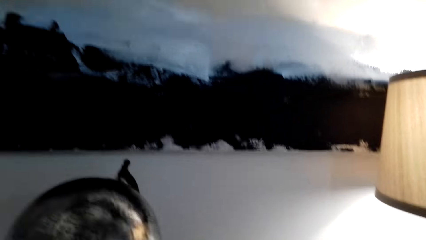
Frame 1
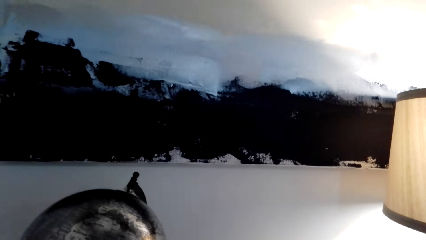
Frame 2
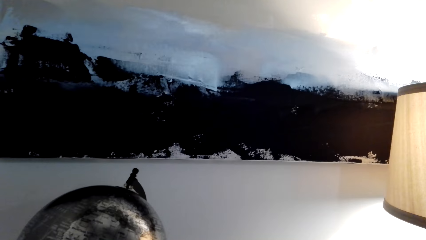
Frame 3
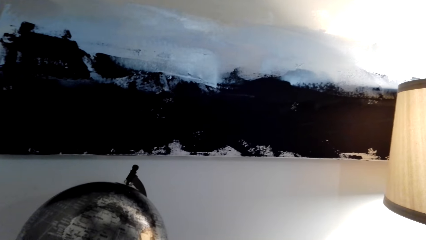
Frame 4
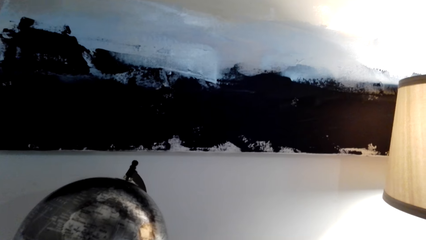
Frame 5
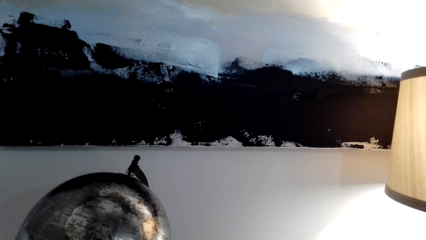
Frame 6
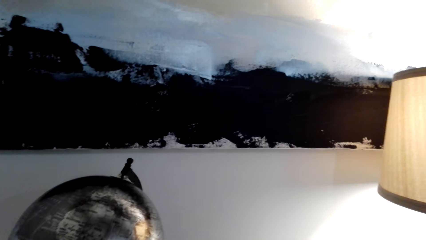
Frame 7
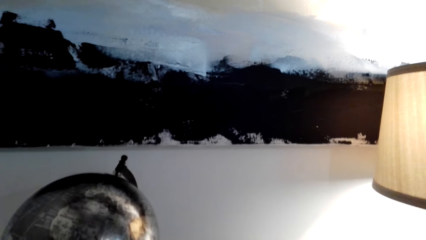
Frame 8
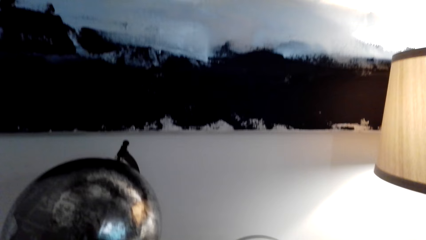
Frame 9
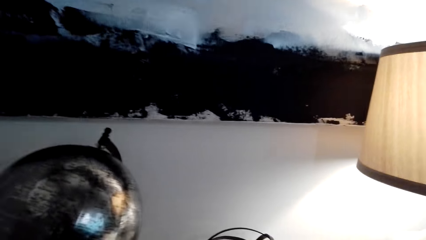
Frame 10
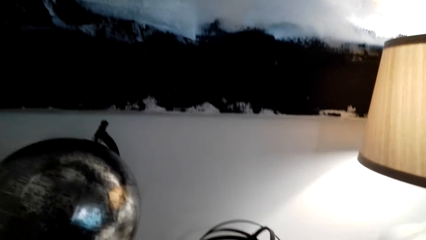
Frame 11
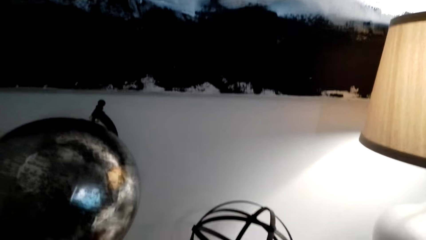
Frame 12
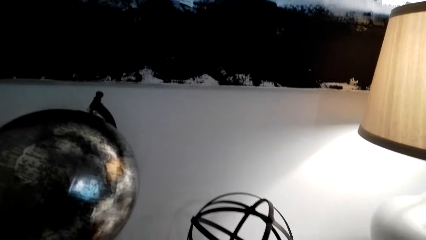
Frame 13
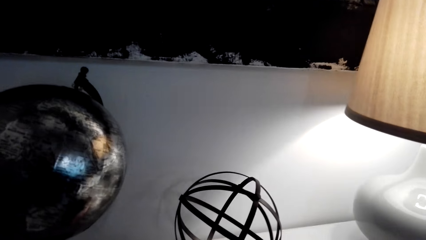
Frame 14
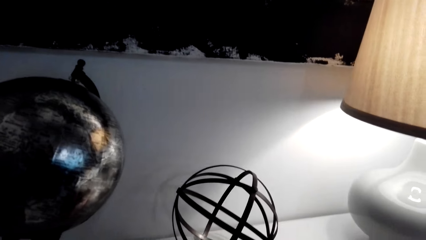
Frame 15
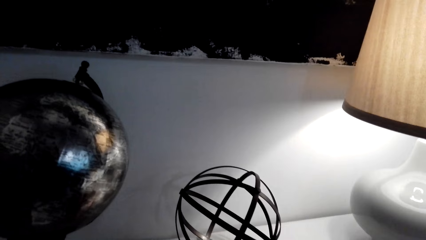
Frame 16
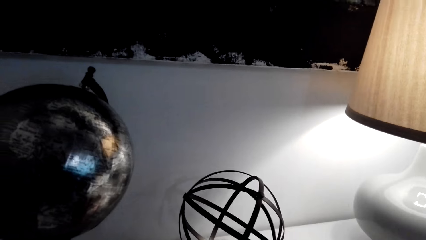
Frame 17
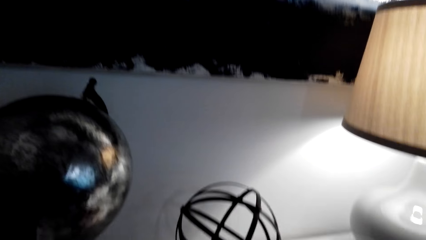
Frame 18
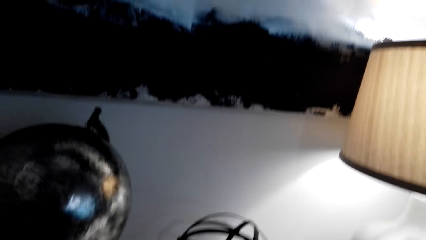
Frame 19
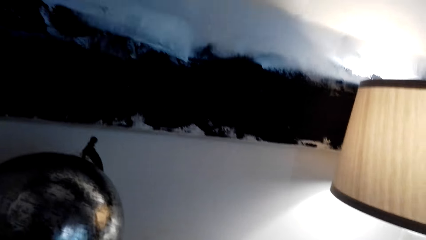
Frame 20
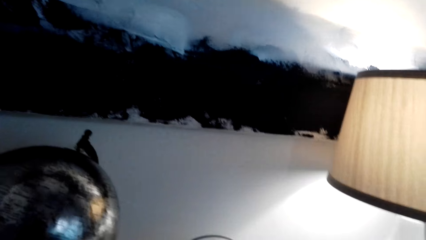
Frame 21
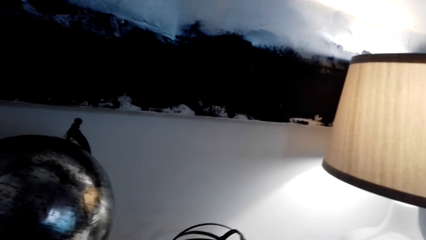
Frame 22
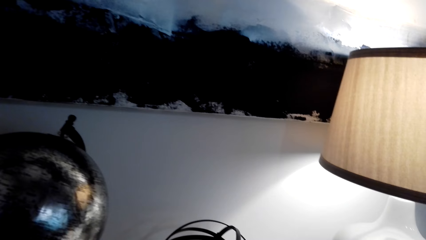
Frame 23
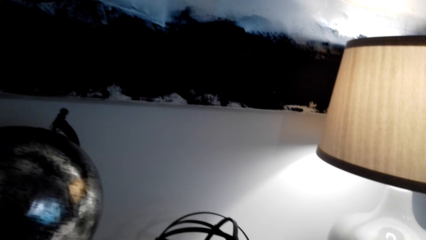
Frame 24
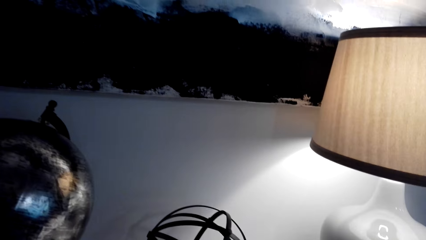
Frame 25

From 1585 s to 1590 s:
The camera wearer looks around. They speak.

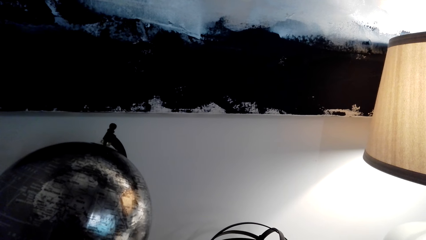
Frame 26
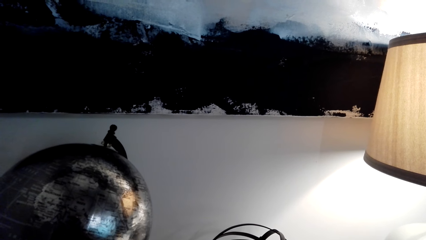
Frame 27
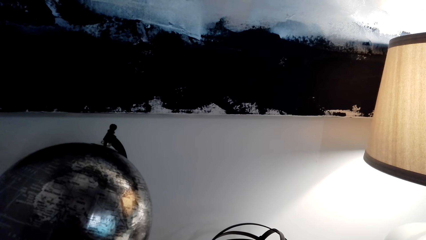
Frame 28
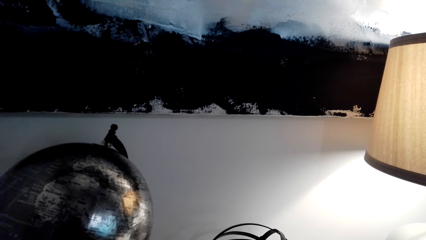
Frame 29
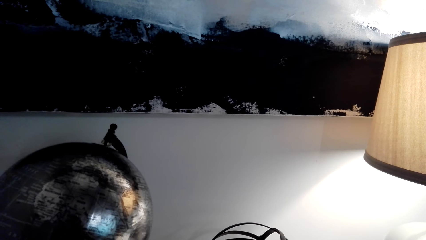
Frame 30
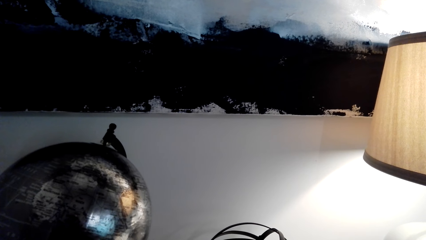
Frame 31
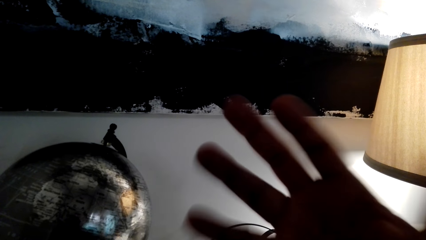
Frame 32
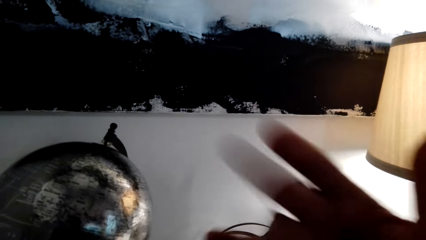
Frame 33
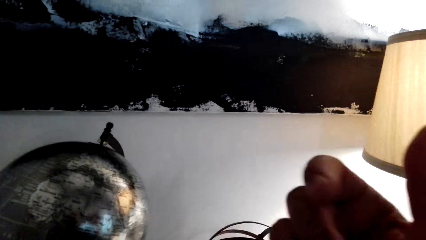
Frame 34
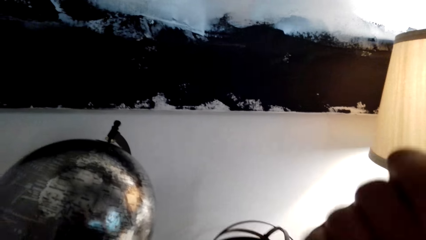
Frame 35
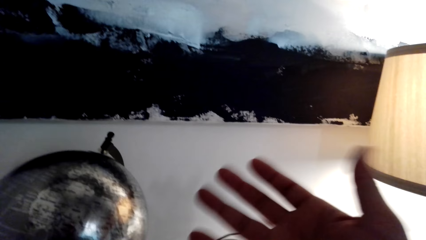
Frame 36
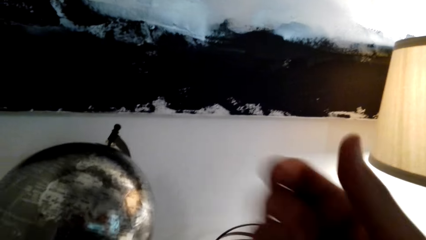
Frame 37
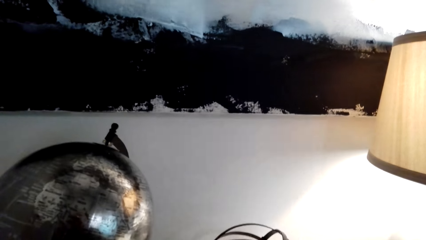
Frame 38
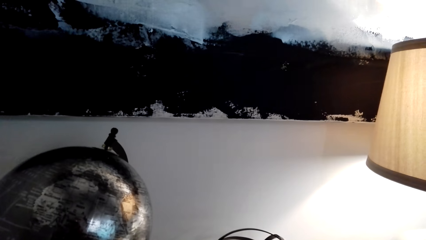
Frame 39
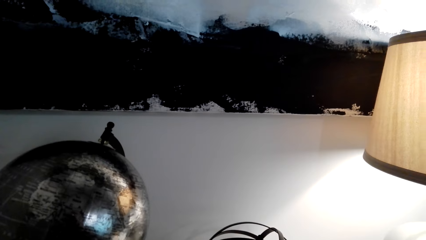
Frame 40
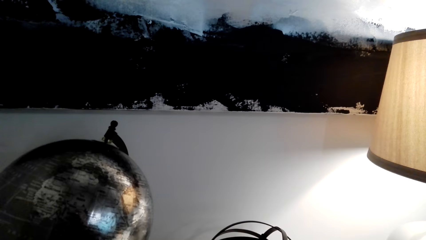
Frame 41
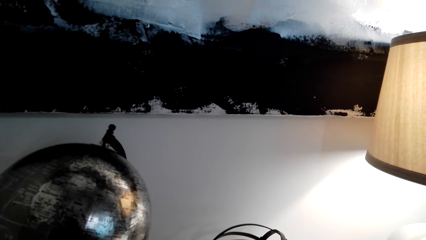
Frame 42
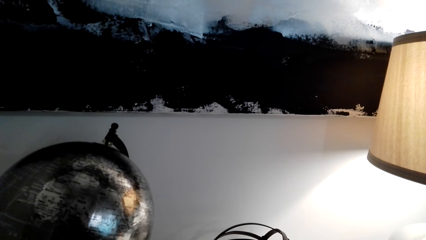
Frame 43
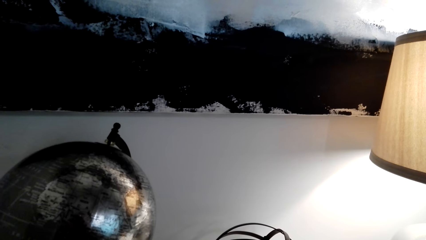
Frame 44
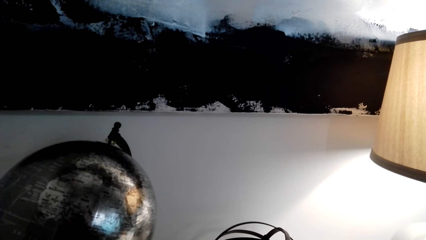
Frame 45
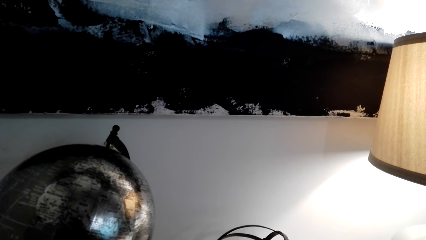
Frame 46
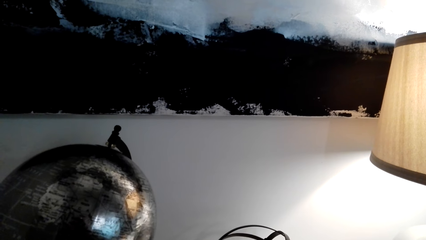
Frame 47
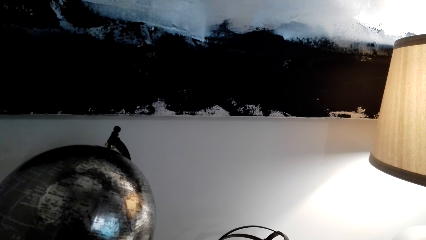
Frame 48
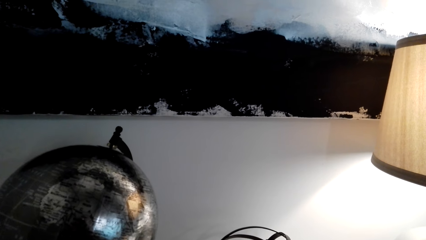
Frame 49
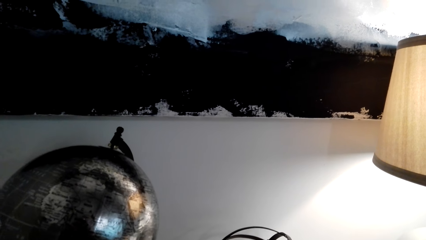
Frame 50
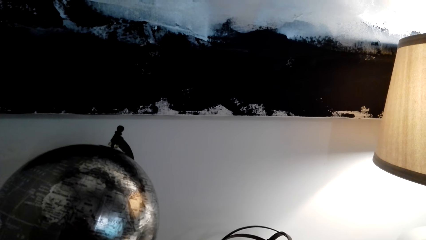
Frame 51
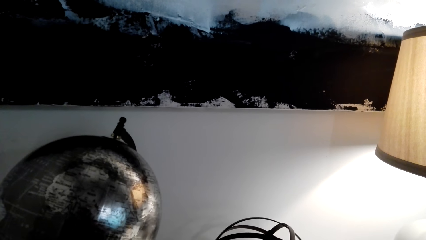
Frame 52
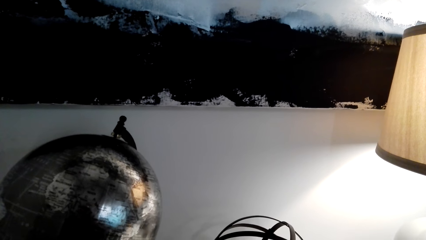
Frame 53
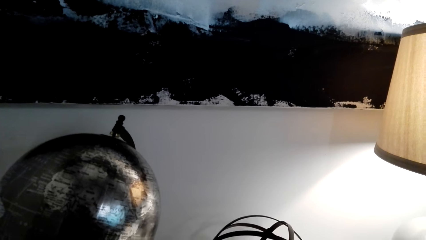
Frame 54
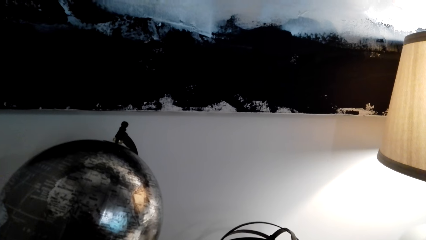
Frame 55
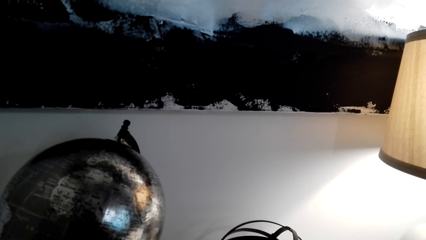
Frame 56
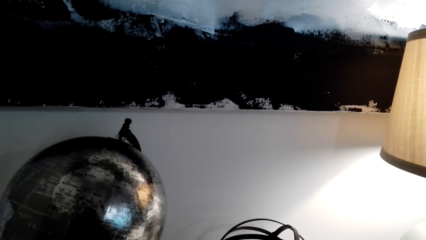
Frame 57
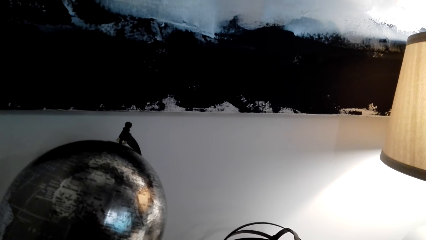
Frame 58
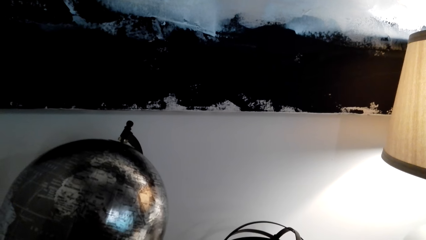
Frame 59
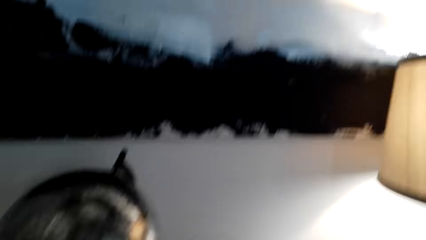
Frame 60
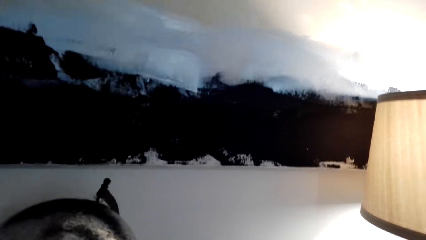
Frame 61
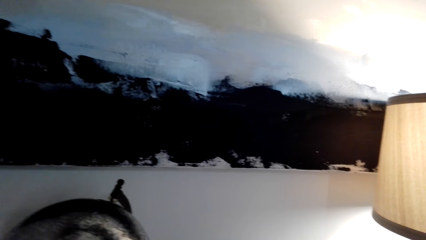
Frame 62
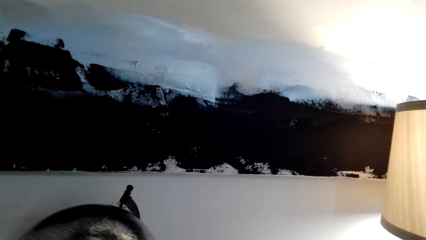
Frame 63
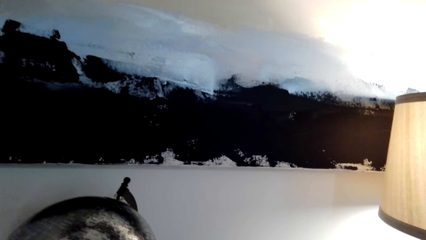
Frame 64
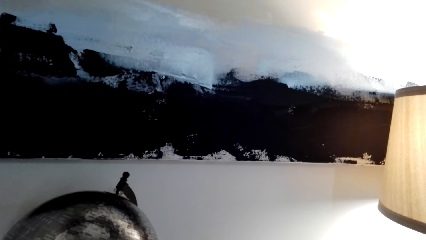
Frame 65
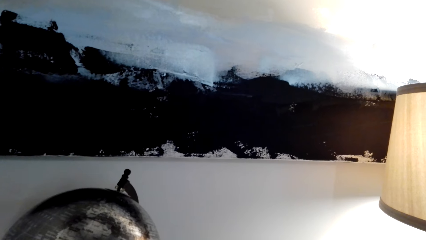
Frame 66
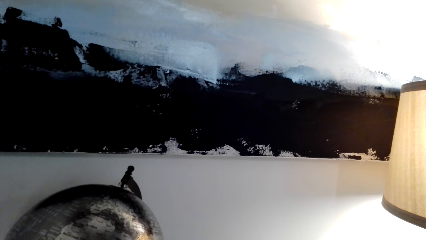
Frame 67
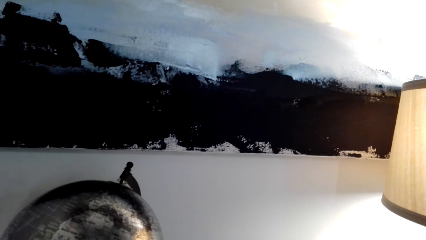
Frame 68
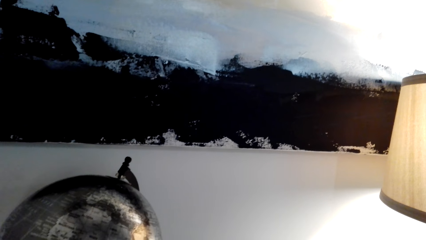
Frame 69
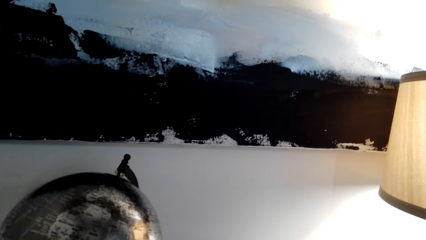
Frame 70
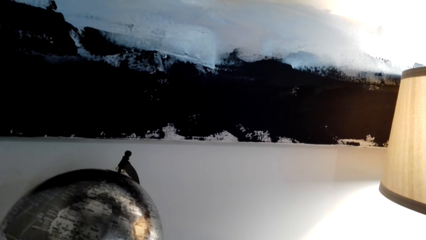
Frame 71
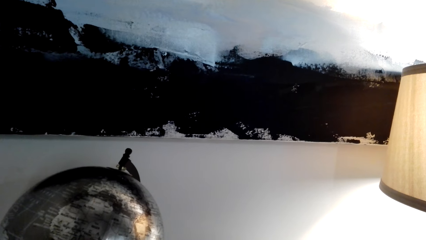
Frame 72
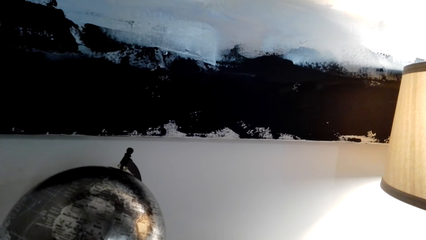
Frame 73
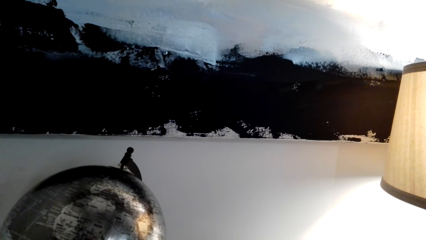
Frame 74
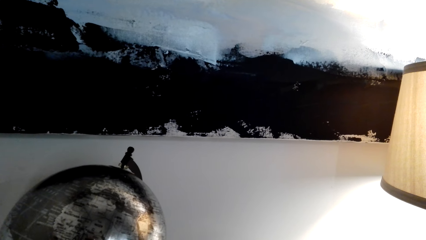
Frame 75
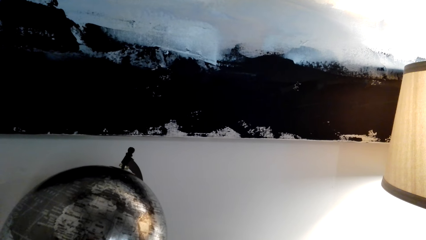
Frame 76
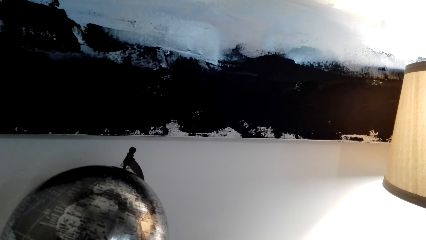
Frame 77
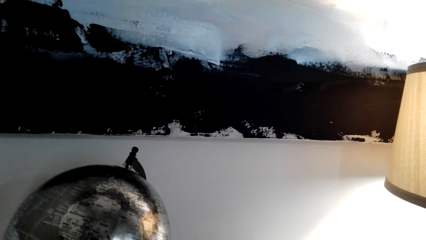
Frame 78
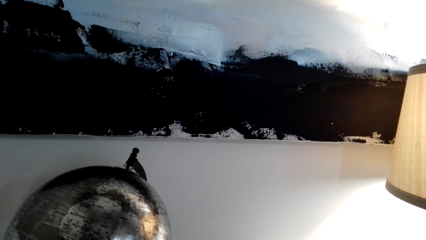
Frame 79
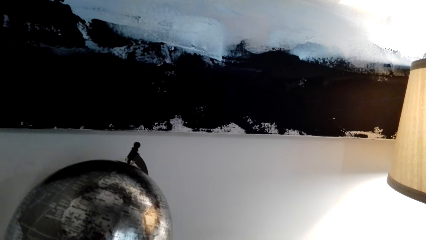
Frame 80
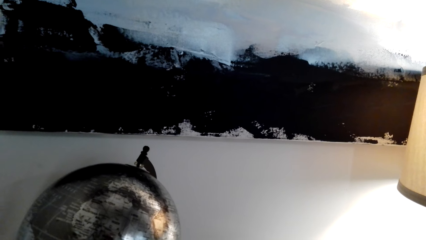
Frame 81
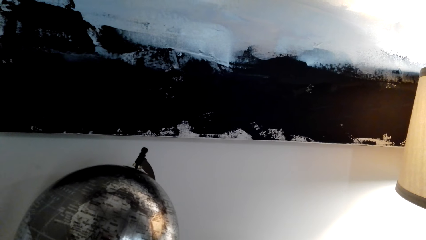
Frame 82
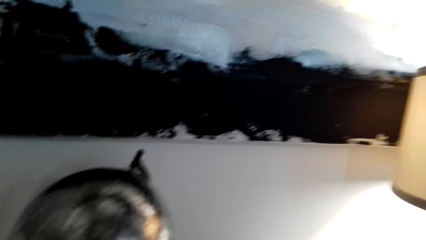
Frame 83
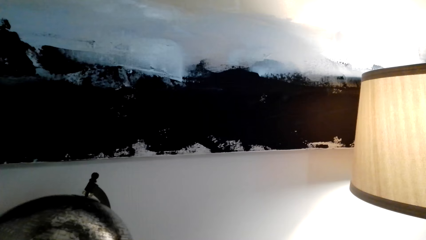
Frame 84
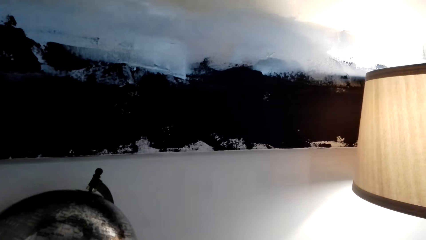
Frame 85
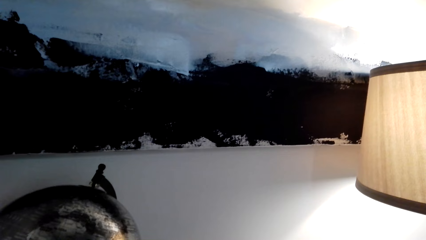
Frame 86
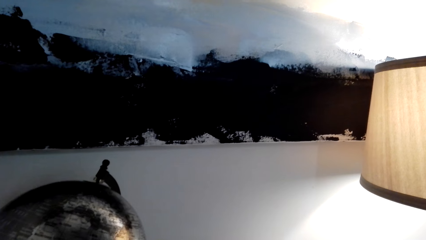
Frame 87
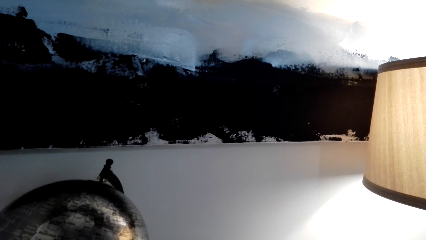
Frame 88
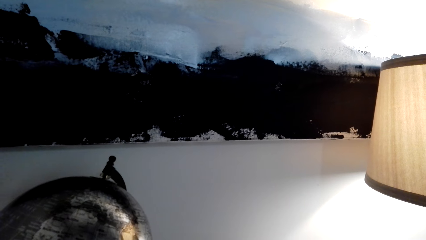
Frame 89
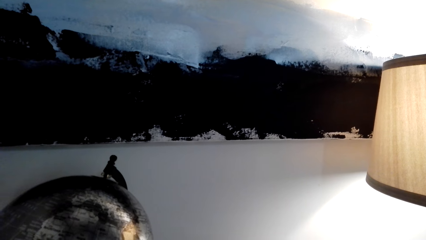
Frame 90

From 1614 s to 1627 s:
The camera wearer speaks. They move the right hand. They make a gesture.
